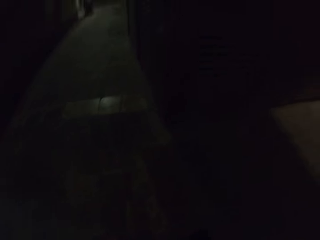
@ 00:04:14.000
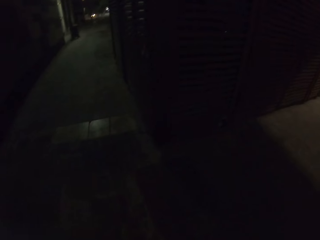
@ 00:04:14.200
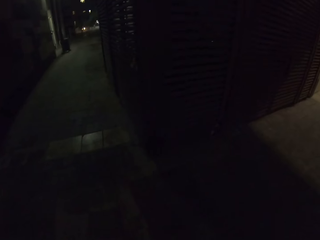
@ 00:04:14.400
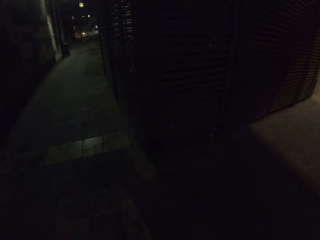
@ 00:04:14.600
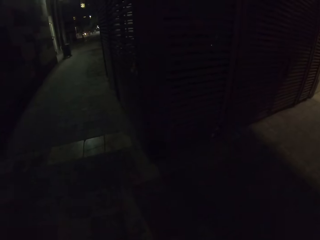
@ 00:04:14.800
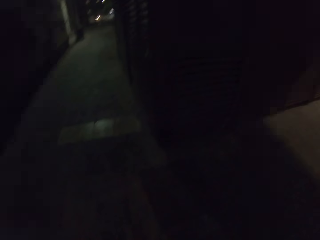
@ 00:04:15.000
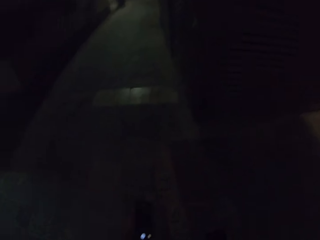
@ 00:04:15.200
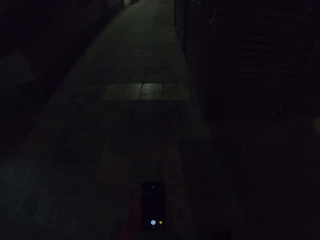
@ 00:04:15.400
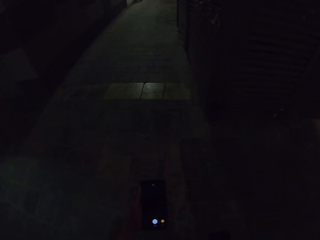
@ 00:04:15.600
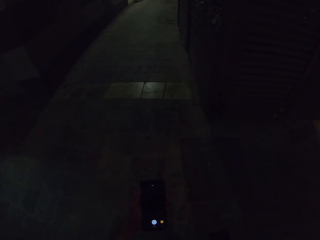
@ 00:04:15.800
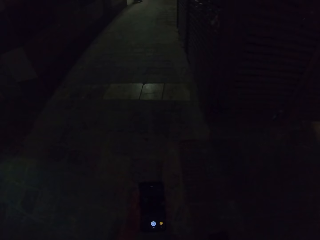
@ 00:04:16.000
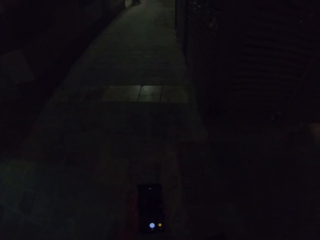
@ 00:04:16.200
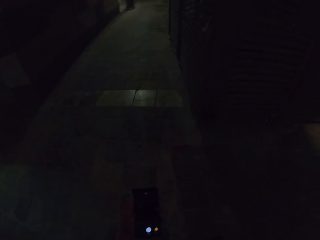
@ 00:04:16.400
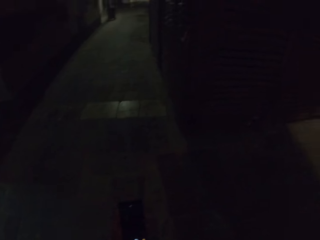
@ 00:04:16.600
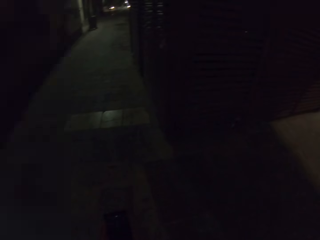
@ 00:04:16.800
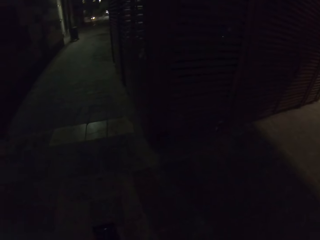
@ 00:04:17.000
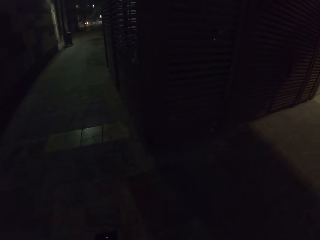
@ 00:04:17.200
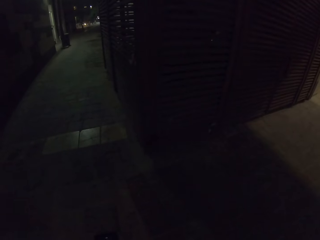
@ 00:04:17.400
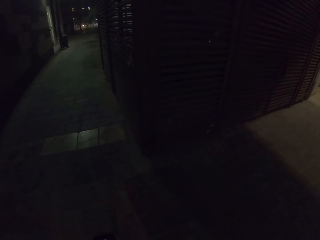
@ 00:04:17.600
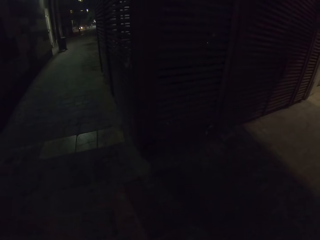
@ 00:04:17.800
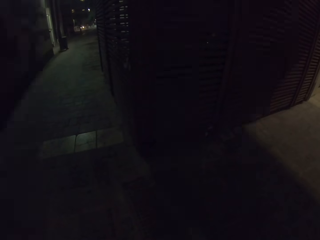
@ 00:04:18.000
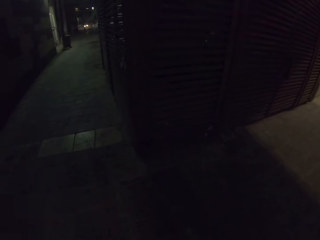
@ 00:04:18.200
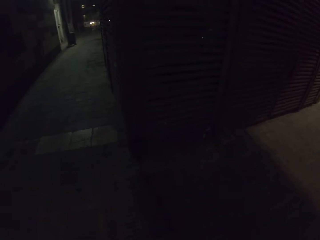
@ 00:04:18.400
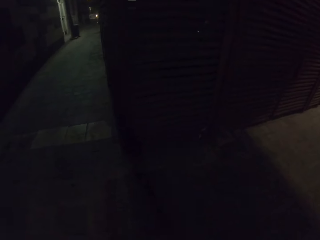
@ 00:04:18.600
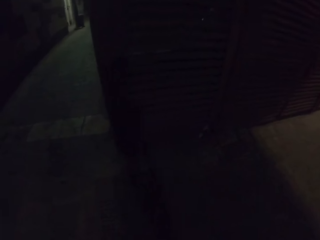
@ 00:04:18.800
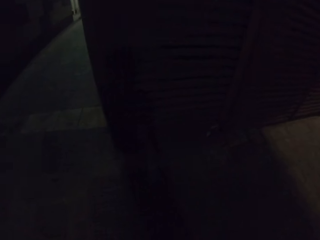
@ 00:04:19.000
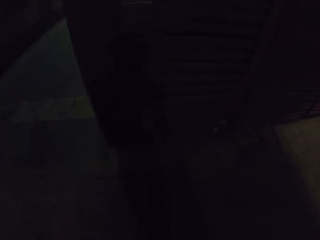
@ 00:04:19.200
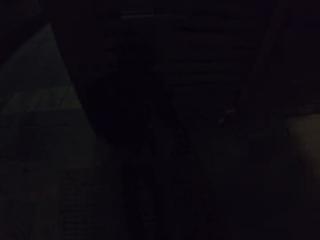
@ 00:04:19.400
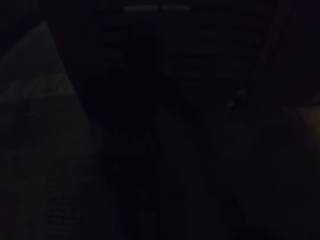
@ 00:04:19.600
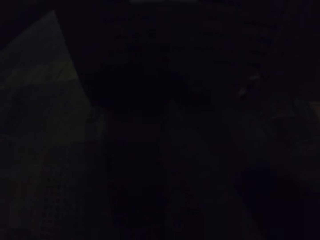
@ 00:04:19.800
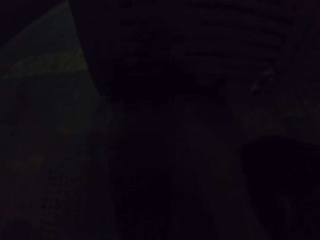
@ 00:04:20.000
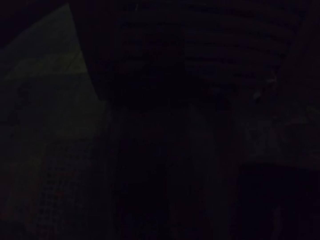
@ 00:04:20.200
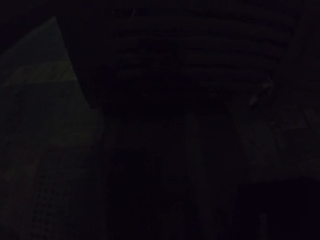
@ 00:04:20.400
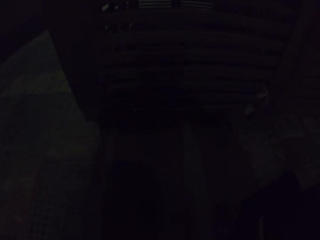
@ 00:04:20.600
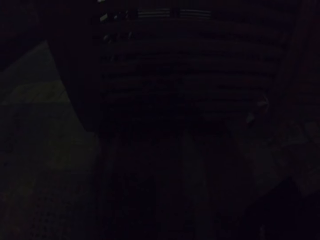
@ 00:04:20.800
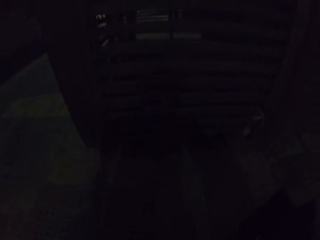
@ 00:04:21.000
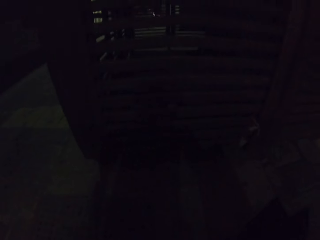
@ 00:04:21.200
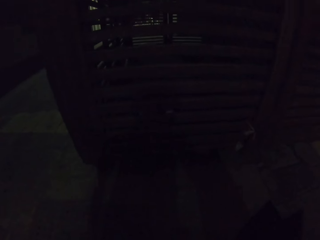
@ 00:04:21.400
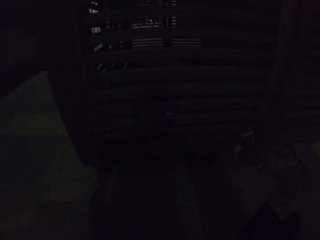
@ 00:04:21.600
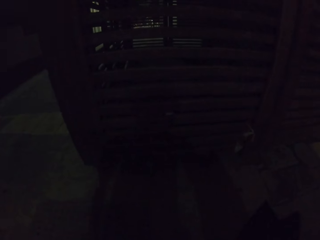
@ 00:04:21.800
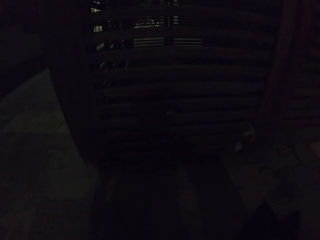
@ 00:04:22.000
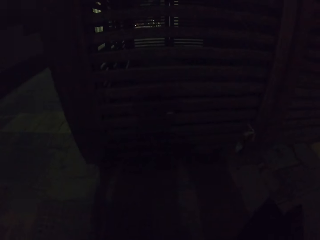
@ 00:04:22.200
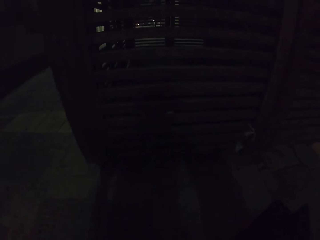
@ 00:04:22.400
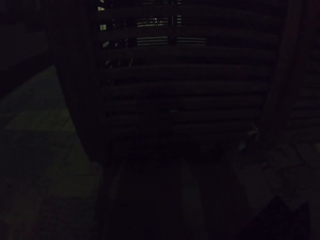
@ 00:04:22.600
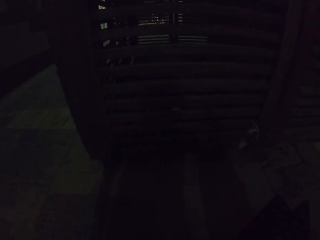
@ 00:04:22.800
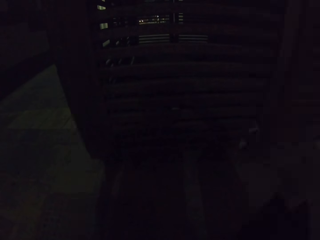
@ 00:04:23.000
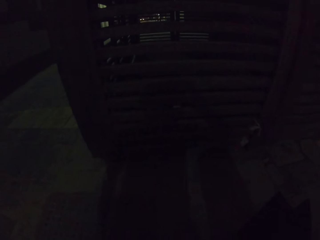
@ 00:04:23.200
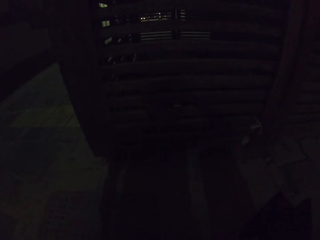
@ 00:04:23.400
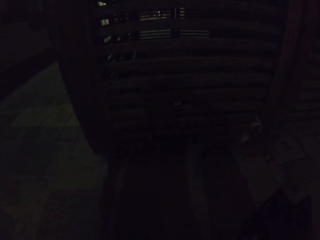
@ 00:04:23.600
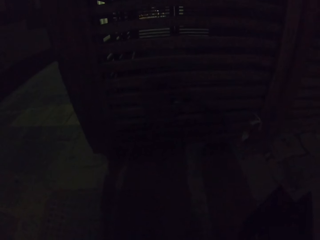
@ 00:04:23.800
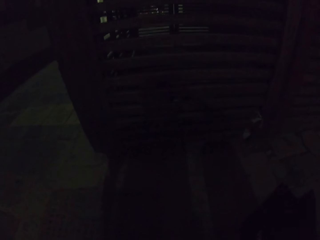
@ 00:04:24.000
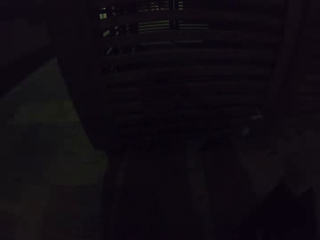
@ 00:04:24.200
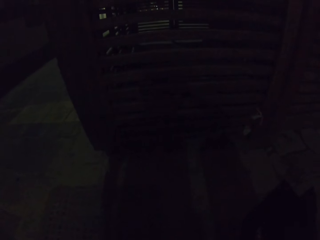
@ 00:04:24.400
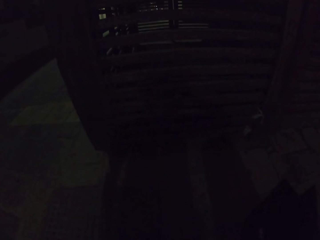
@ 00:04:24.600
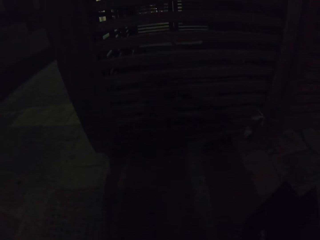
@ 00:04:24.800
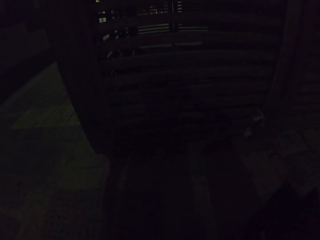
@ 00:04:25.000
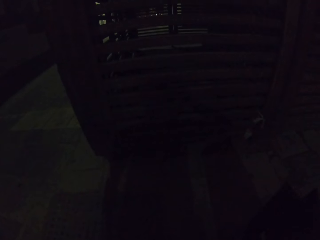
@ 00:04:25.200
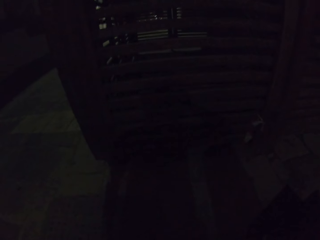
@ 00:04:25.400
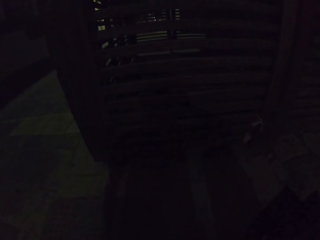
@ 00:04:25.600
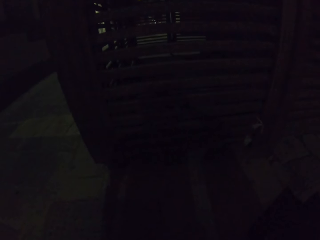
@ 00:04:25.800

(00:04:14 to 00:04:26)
The camera wearer looks through the holes.

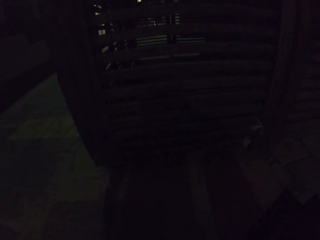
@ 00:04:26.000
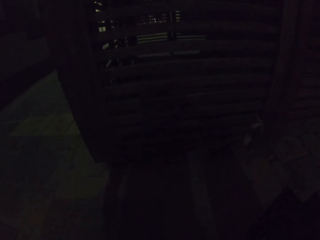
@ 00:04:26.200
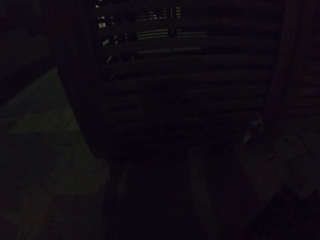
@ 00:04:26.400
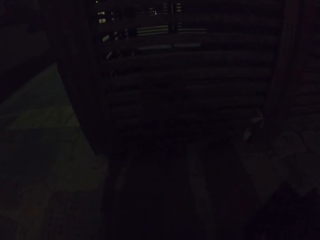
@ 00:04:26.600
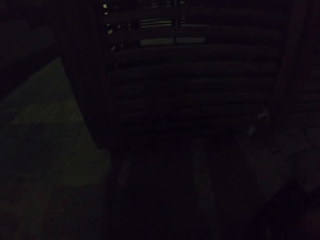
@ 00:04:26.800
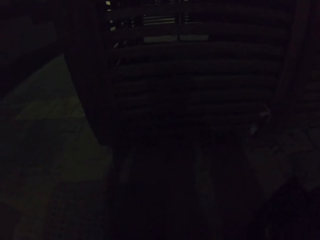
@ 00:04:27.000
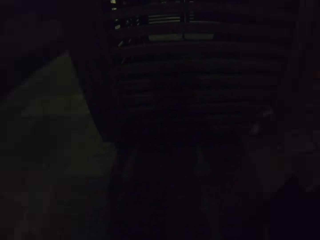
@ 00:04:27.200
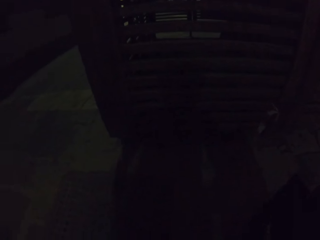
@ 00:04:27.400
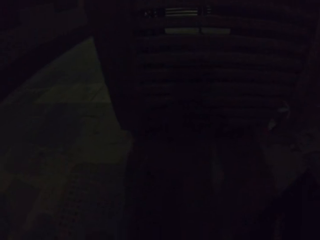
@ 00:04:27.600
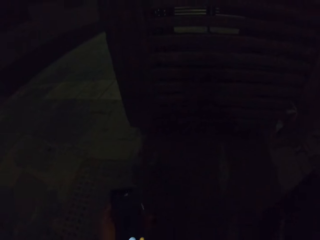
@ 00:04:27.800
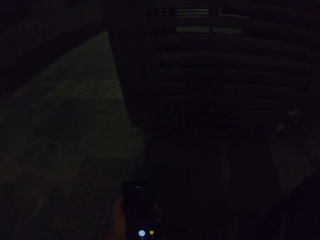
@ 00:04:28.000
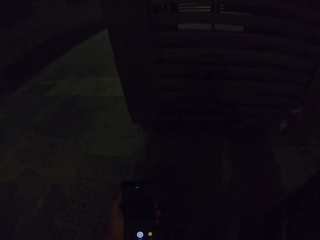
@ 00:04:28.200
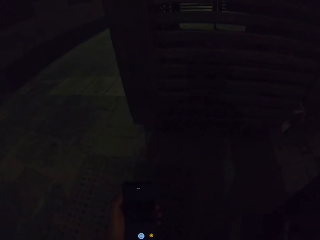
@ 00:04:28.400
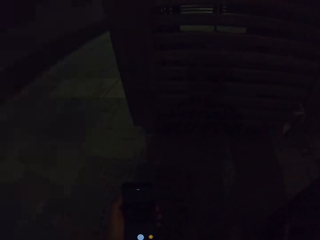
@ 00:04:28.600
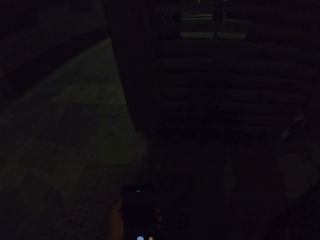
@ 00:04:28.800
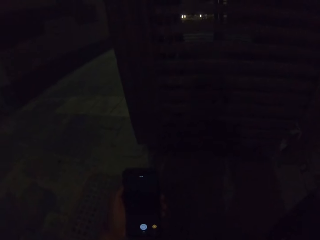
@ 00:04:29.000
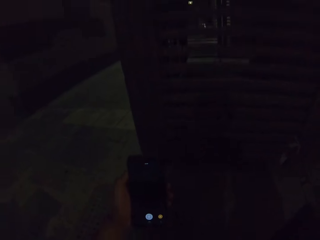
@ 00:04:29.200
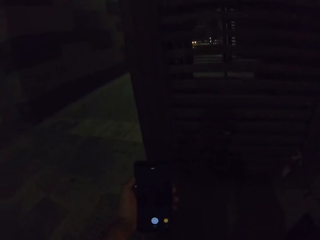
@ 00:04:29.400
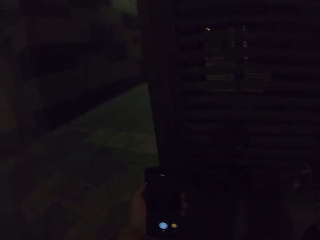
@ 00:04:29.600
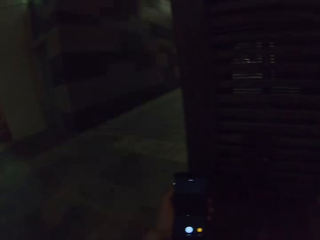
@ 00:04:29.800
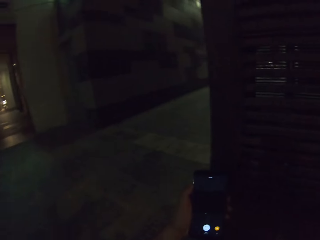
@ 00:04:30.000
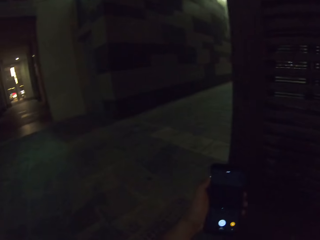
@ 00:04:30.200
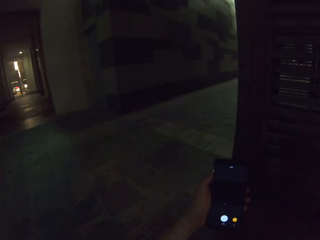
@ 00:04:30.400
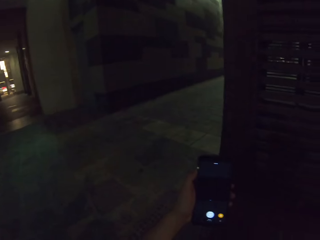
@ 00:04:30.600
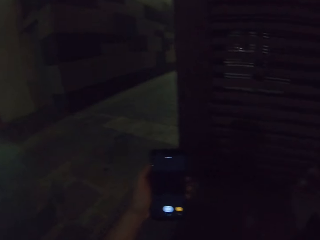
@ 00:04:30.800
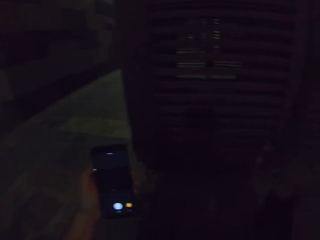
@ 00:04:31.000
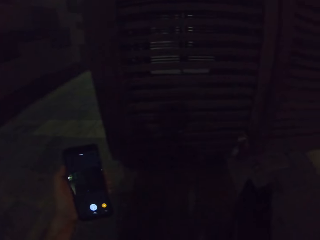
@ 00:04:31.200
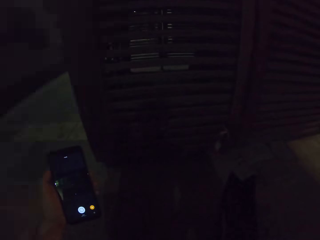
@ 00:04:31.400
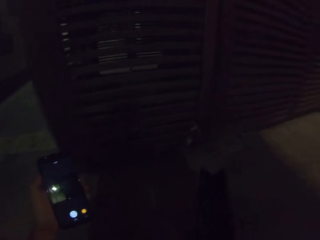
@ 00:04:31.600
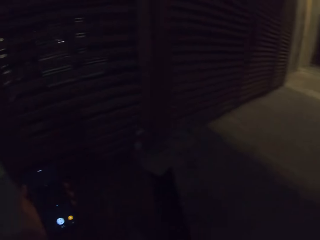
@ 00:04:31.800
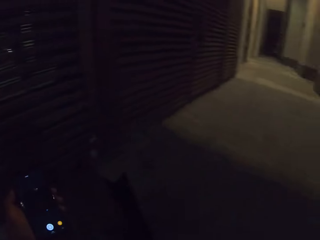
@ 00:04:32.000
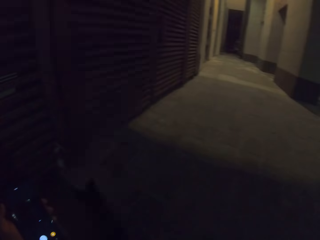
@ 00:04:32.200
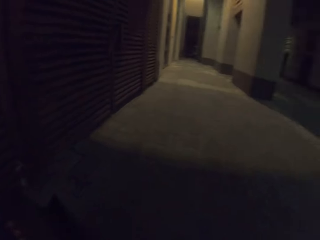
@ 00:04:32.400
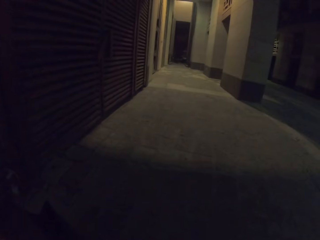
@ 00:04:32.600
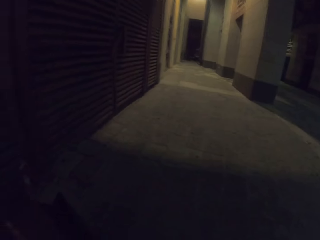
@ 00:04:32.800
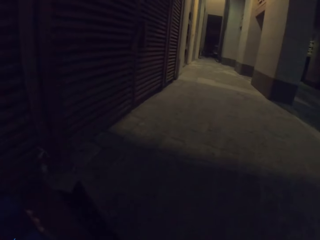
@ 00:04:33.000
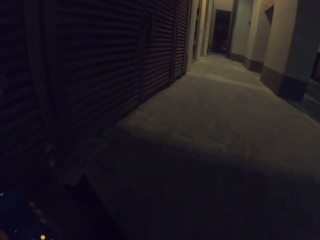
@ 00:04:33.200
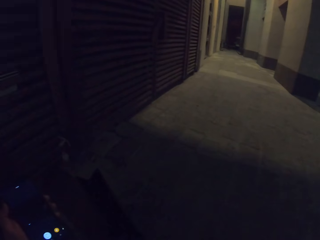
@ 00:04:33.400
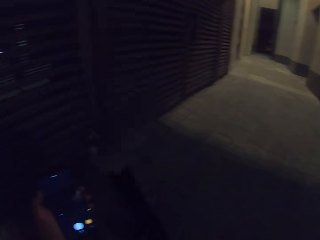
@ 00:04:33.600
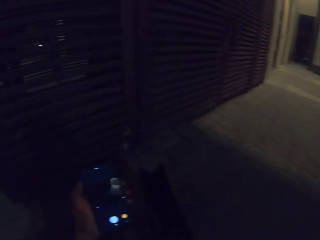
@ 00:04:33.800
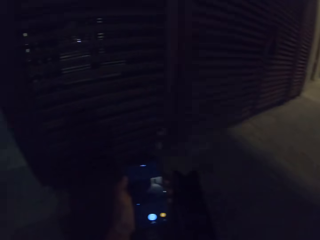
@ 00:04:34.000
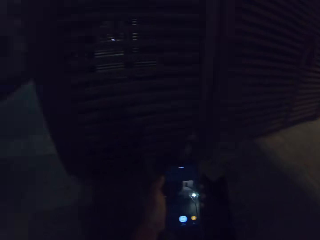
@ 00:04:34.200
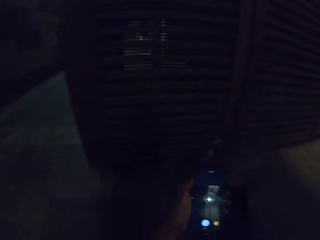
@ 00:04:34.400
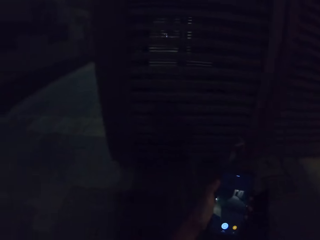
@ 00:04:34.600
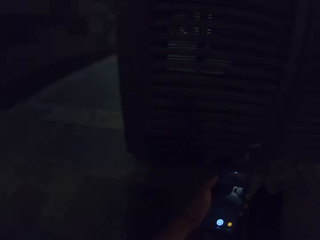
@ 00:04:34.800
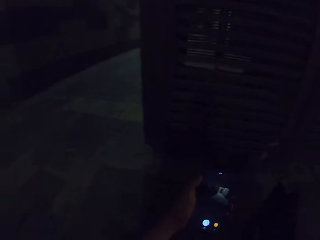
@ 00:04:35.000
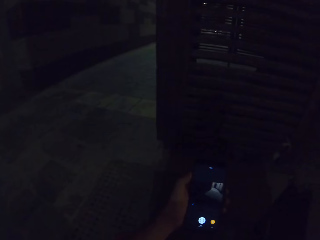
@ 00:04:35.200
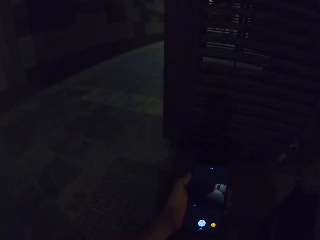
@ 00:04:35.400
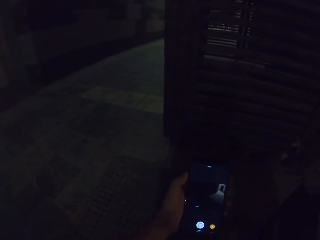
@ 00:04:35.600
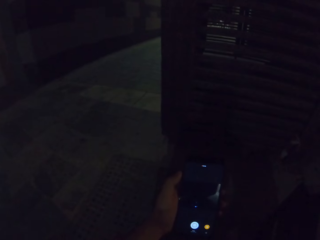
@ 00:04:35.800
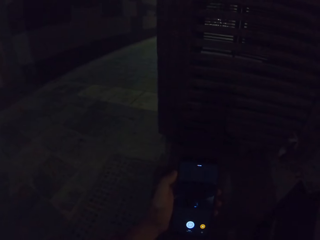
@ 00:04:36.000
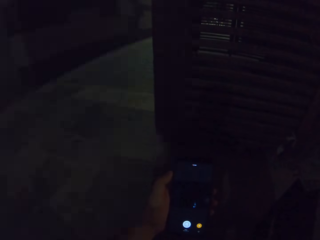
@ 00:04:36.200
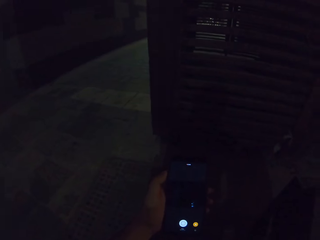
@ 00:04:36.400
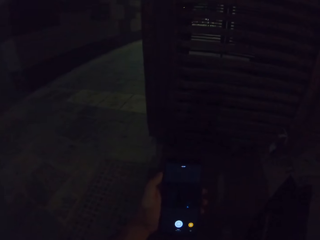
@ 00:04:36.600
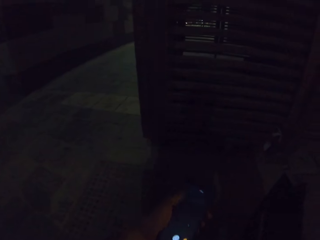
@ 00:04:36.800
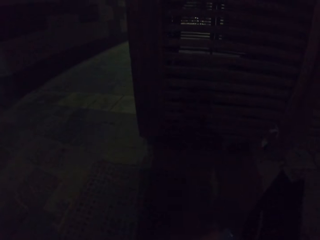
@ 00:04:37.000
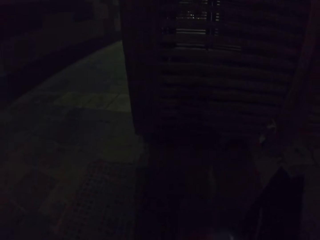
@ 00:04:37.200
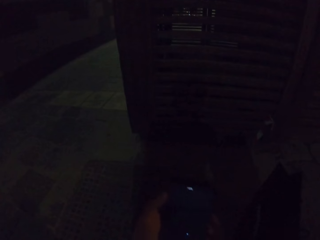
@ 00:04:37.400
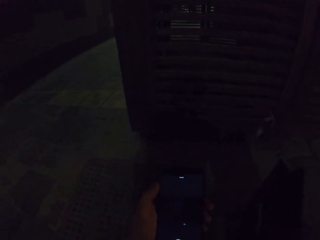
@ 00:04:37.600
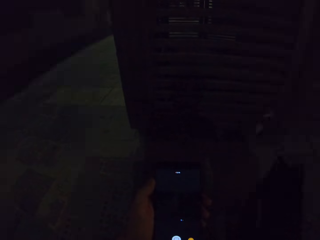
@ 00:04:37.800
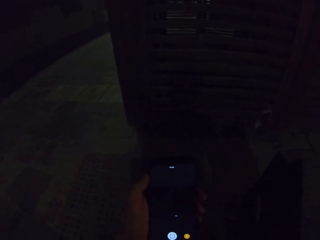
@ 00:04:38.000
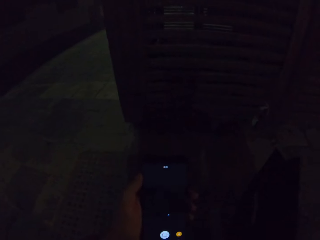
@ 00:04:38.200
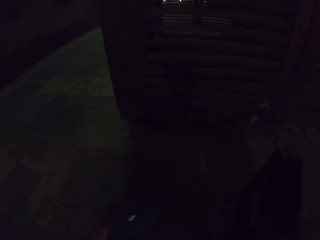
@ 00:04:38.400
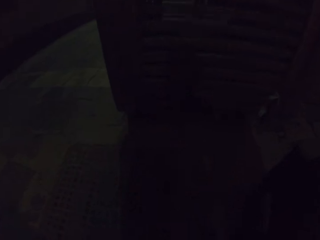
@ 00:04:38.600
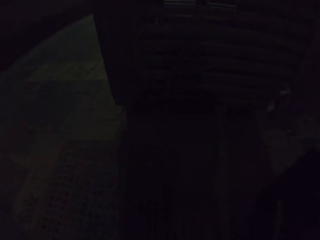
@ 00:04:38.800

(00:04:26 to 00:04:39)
The camera wearer looks on the other side.
